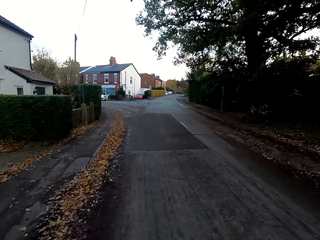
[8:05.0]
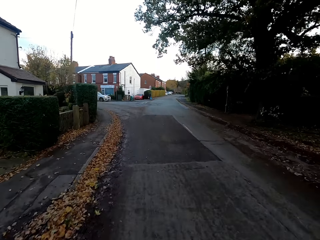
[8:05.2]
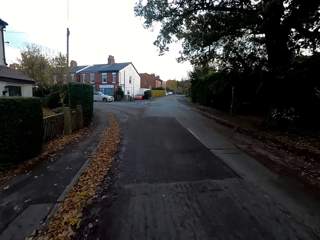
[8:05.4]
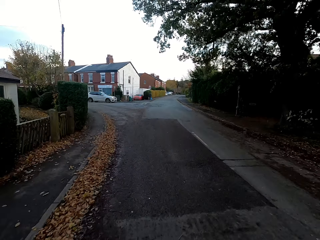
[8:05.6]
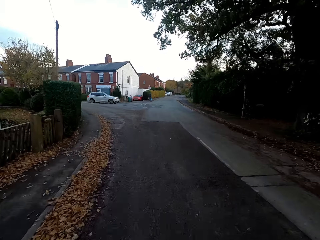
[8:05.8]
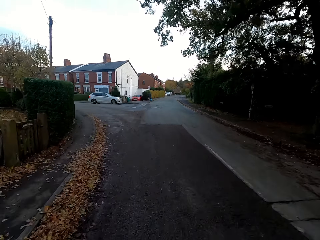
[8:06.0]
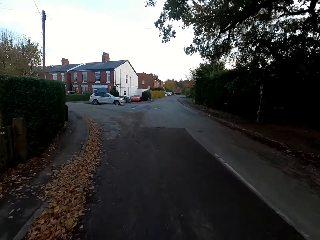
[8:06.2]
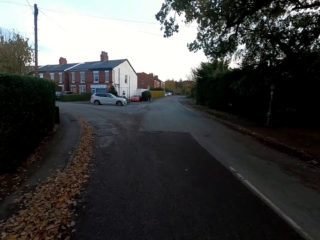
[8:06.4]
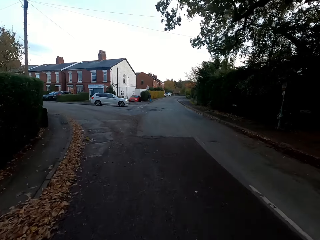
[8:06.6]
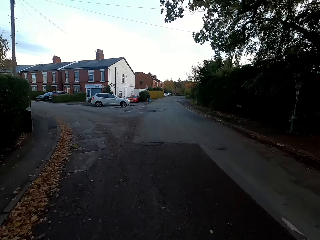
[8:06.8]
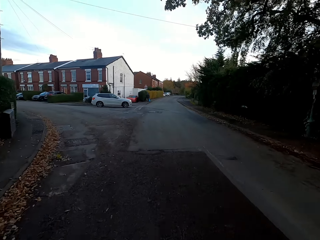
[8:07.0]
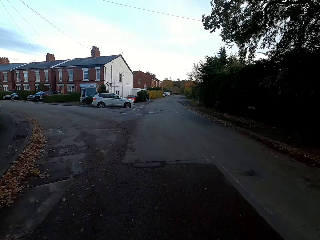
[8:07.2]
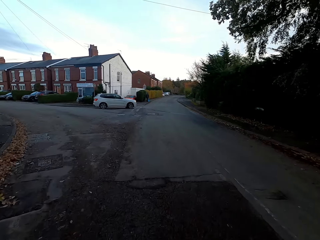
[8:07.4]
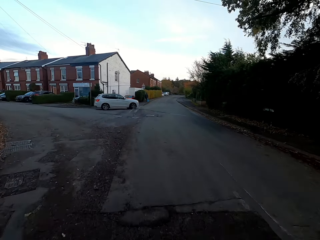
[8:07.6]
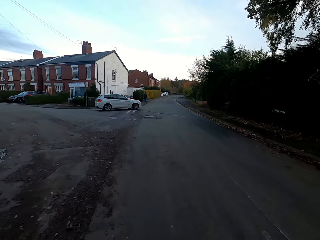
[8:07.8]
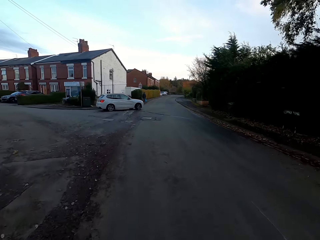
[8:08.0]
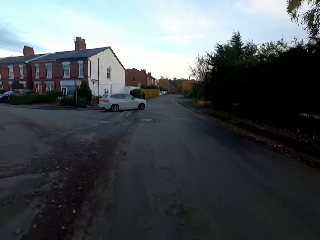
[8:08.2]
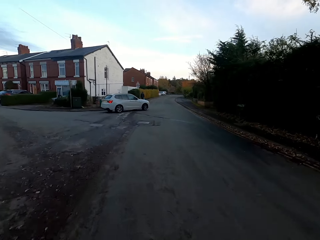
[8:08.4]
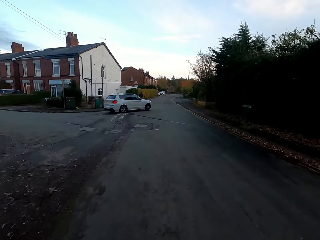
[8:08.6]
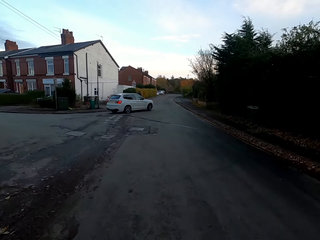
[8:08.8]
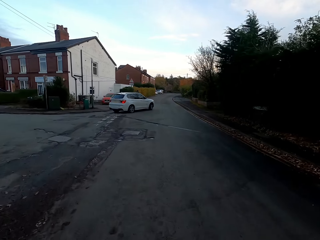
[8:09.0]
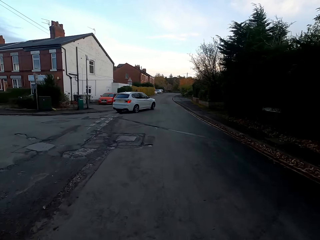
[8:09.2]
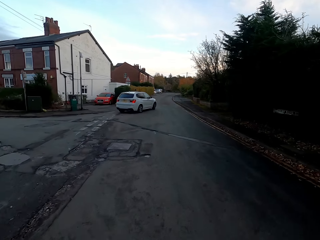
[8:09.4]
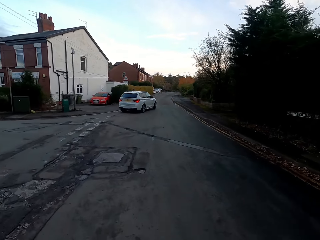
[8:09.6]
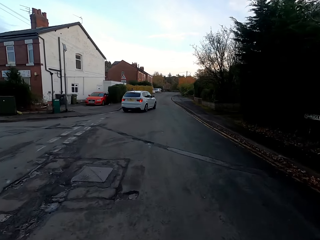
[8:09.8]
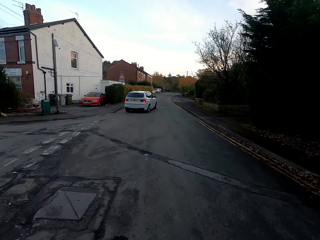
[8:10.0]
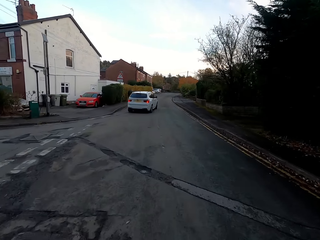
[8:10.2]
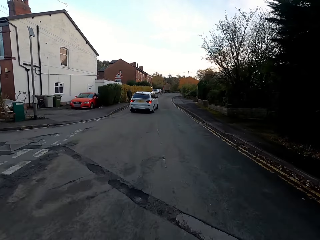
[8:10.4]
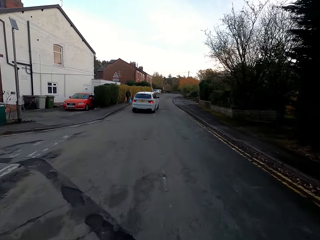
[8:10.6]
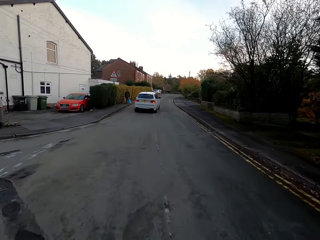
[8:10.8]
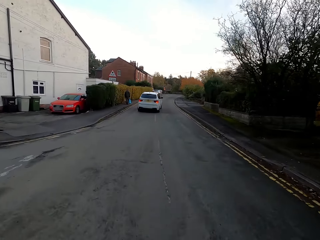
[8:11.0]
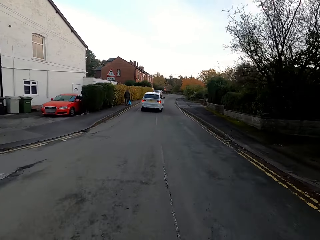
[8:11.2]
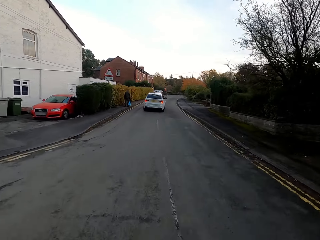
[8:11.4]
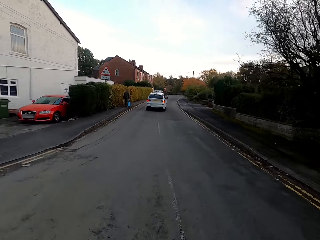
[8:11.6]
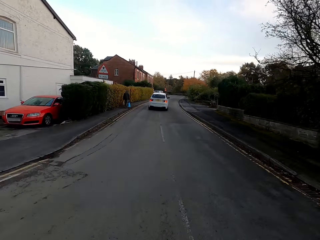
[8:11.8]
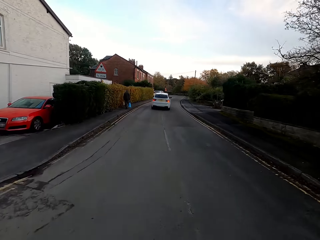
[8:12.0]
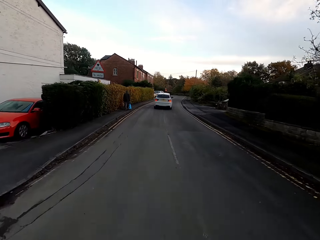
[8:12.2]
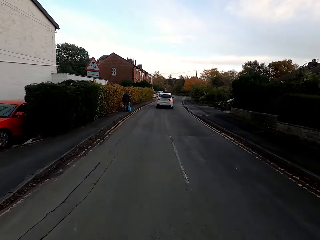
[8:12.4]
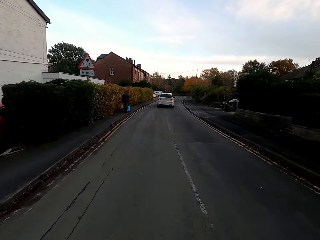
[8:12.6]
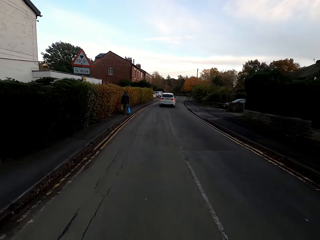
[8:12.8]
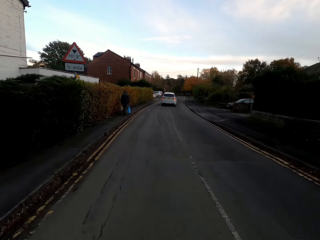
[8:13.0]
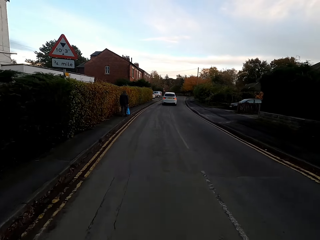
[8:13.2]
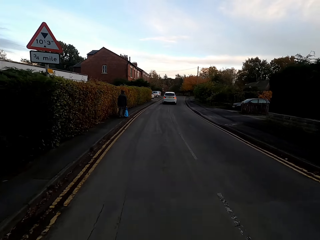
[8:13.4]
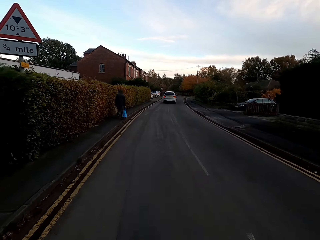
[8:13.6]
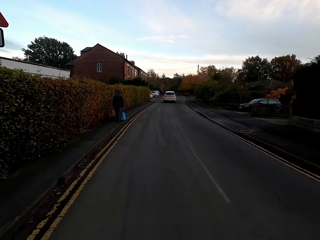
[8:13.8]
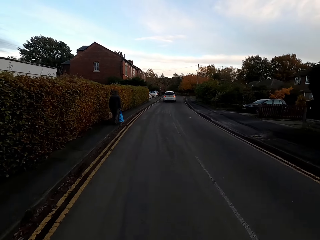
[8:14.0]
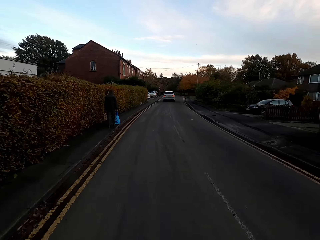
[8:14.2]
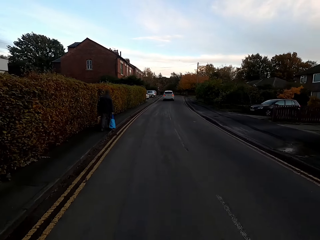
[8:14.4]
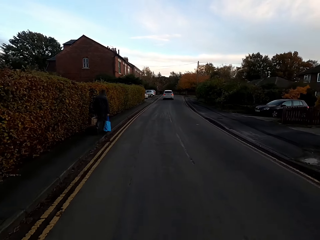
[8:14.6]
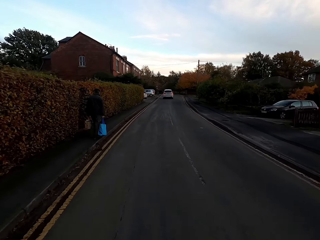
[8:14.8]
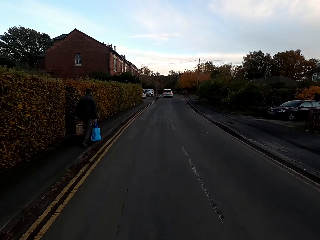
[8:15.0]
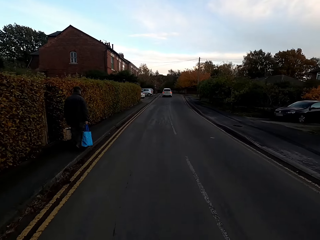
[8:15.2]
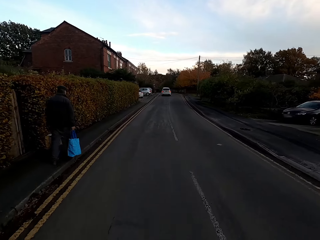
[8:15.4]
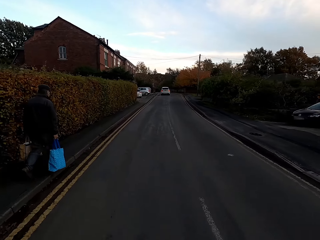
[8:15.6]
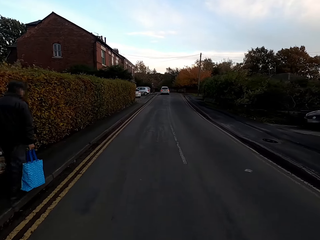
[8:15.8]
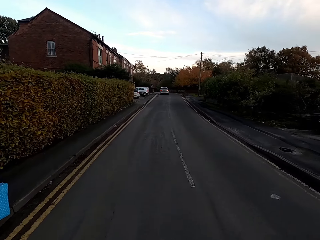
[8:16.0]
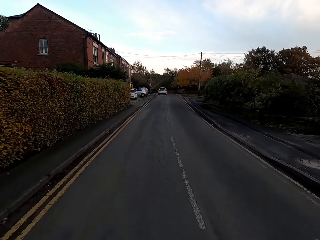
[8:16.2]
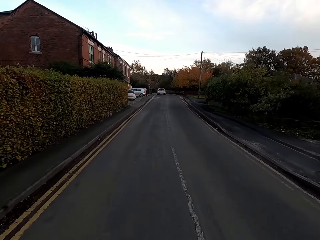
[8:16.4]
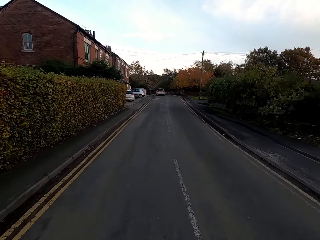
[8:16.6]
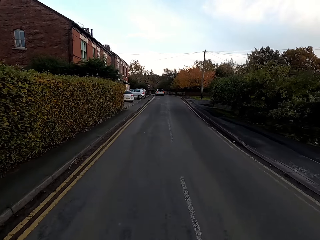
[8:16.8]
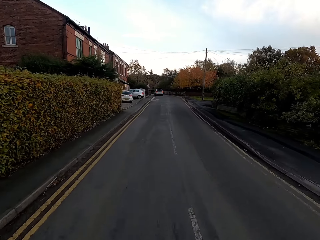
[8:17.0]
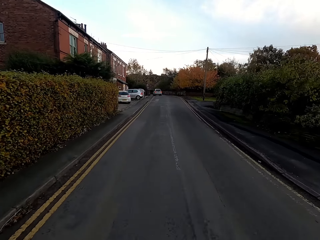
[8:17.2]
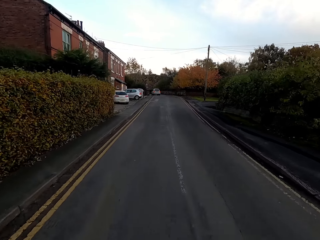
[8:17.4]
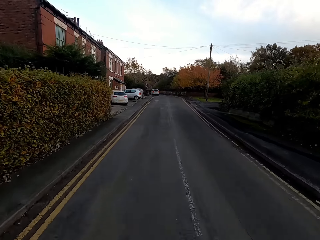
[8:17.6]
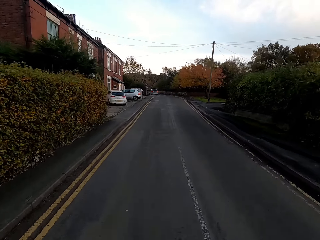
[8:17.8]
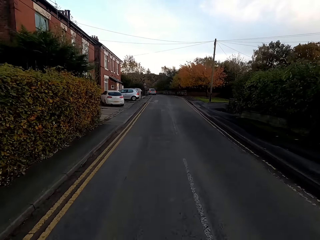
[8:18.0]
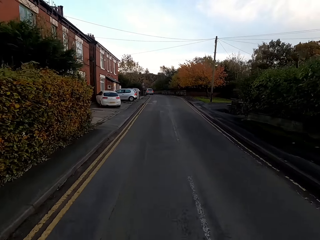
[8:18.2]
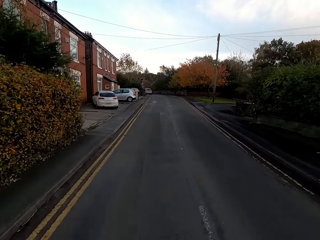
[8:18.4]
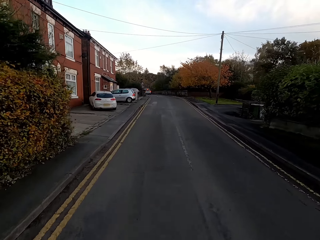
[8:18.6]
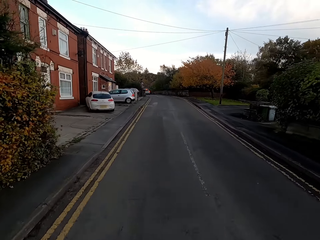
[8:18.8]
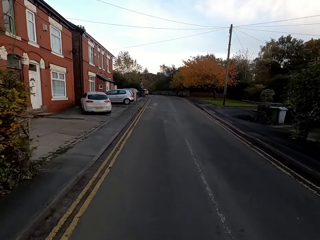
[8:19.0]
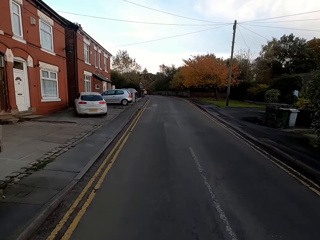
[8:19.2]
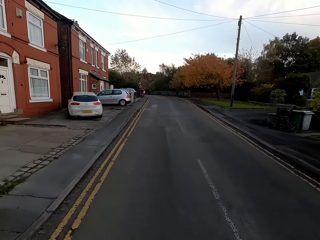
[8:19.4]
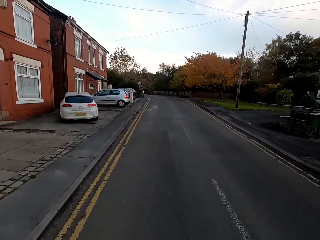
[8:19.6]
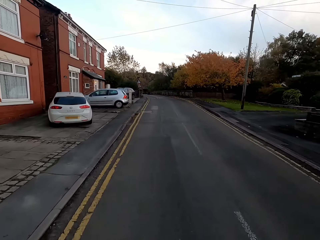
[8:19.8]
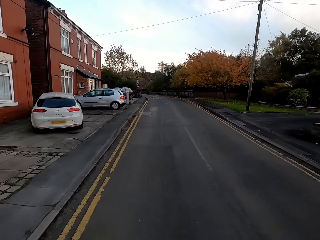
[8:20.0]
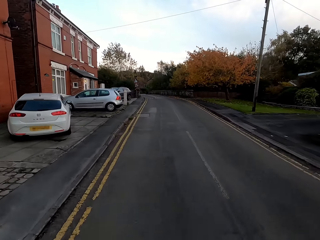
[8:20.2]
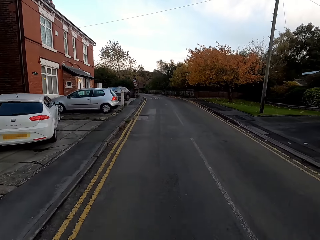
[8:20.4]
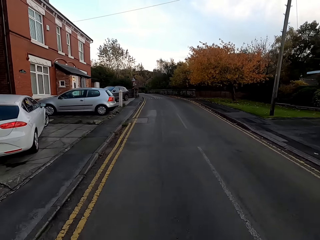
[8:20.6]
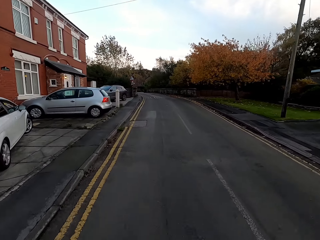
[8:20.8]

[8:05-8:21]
A car rides past the camera wearer. The camera wearer rides past a man.

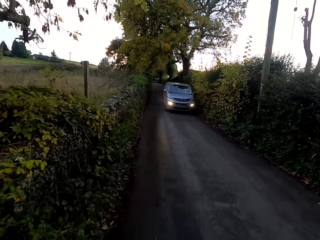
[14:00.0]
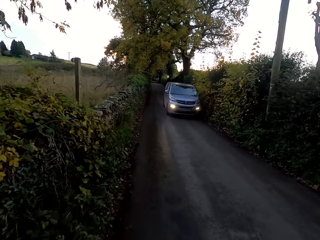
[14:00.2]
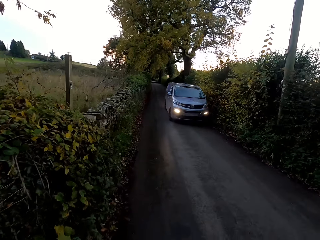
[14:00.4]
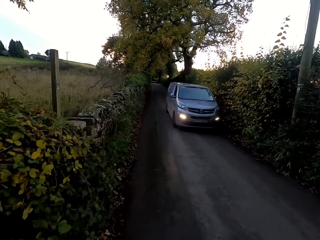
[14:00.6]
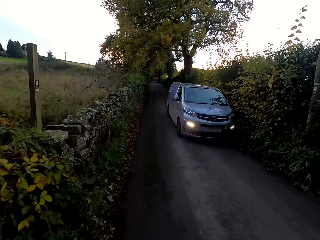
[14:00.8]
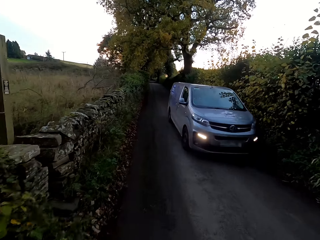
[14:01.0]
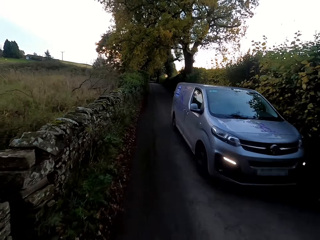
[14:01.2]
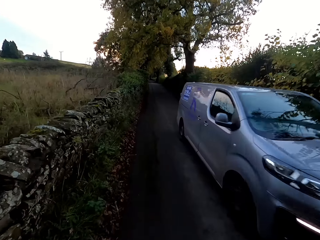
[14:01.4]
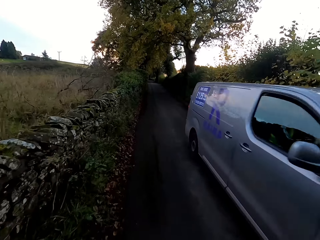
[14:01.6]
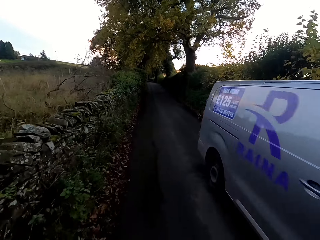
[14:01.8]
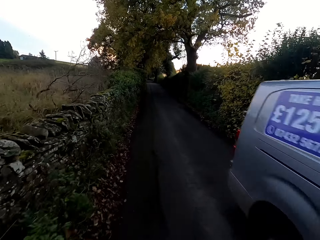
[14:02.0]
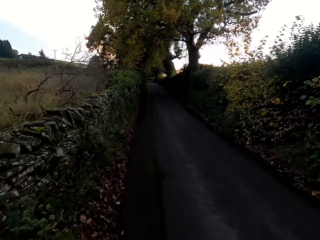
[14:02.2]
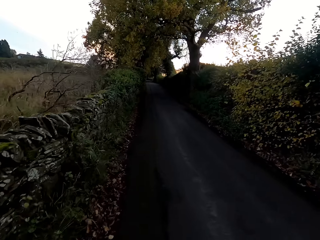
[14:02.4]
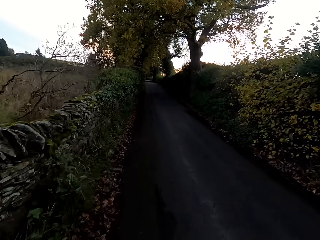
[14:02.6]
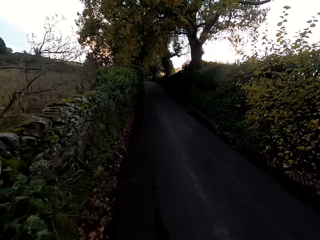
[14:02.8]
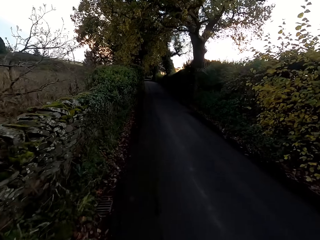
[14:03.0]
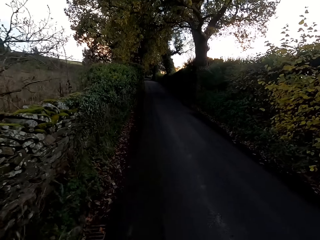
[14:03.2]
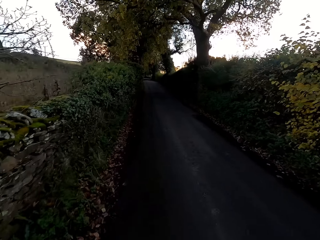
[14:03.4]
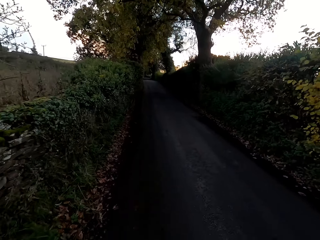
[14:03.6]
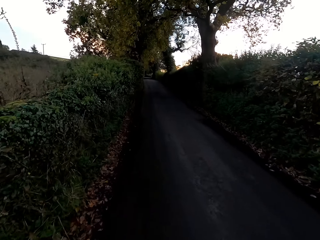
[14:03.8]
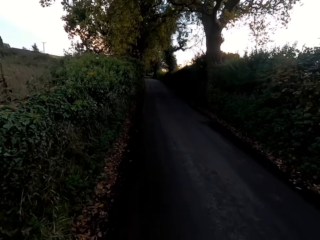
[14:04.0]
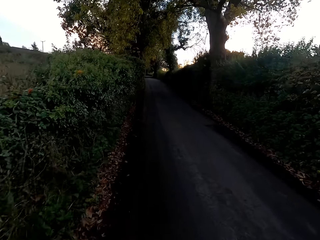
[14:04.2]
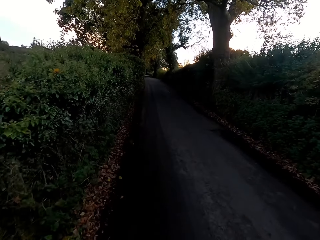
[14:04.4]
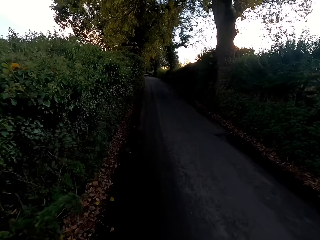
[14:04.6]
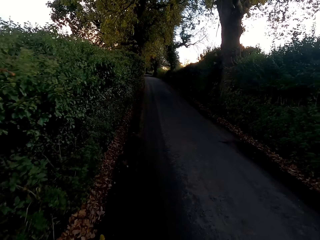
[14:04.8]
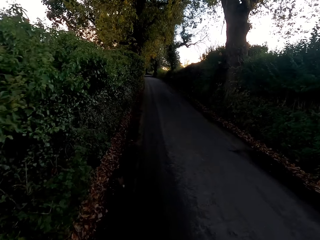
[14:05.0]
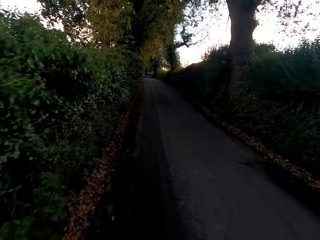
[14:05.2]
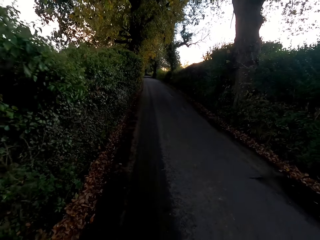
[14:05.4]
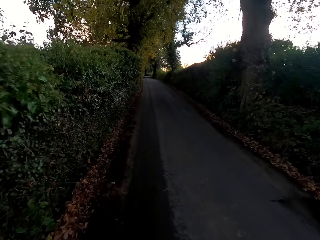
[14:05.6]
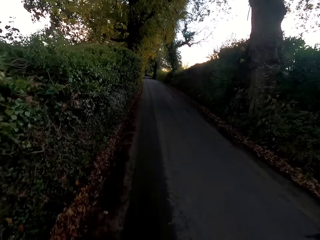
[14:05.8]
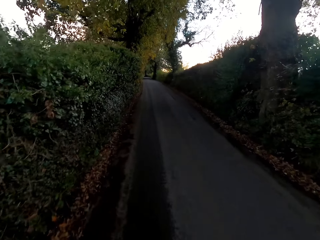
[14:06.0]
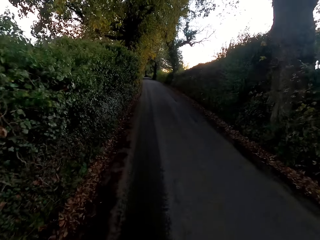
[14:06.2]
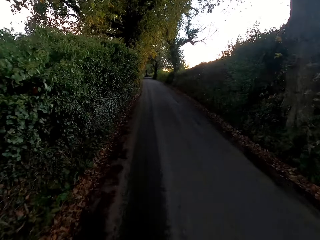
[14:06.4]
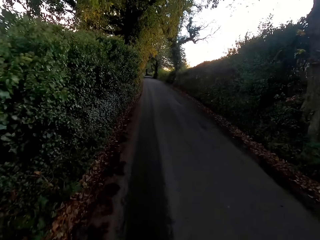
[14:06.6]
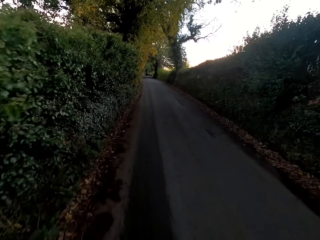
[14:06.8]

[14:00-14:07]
The camera wearer rides past a van.
